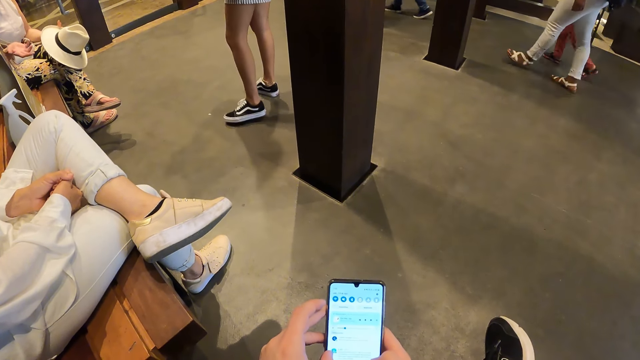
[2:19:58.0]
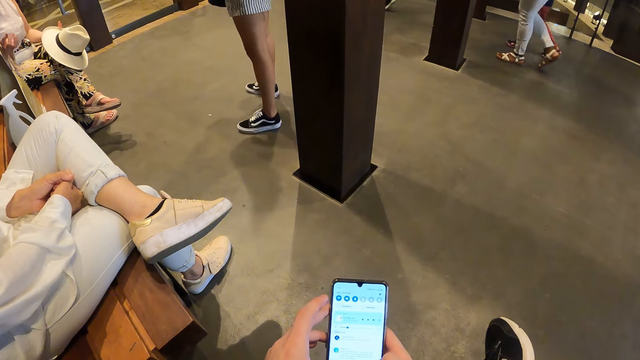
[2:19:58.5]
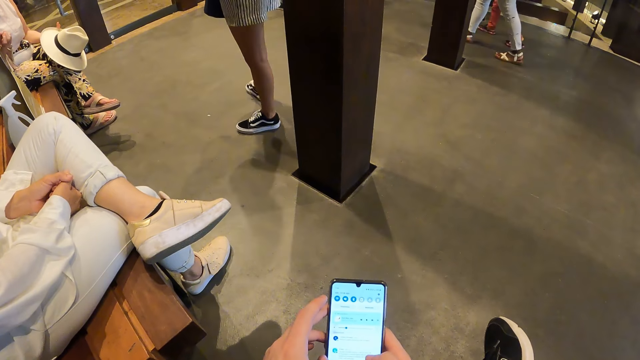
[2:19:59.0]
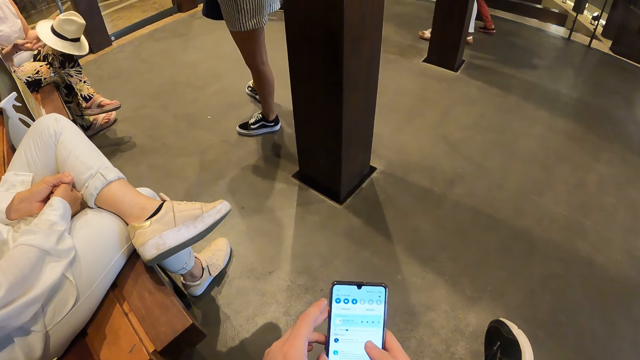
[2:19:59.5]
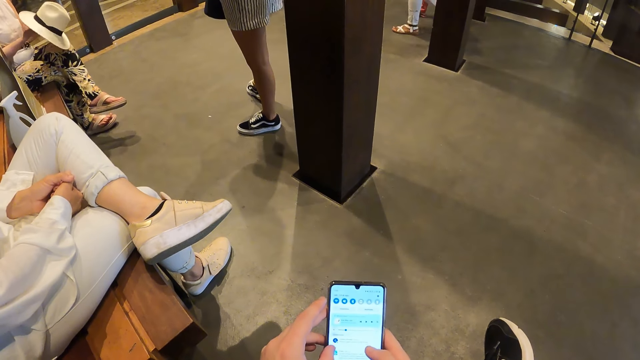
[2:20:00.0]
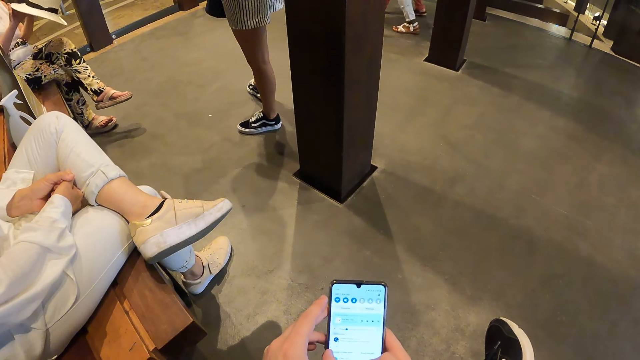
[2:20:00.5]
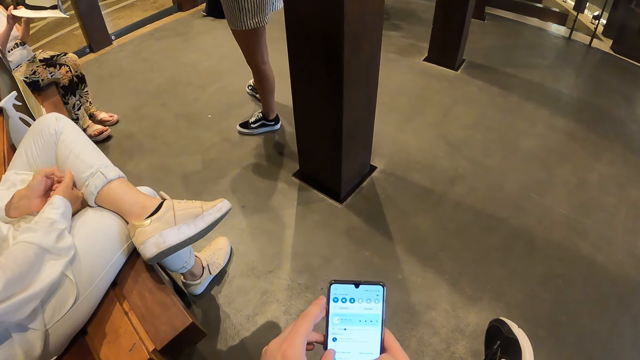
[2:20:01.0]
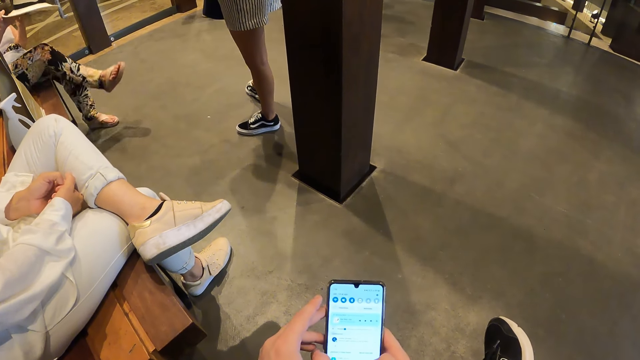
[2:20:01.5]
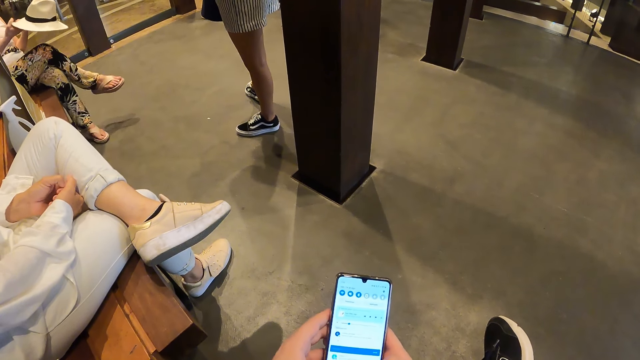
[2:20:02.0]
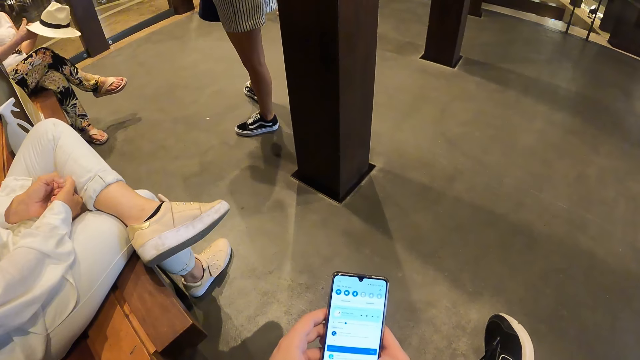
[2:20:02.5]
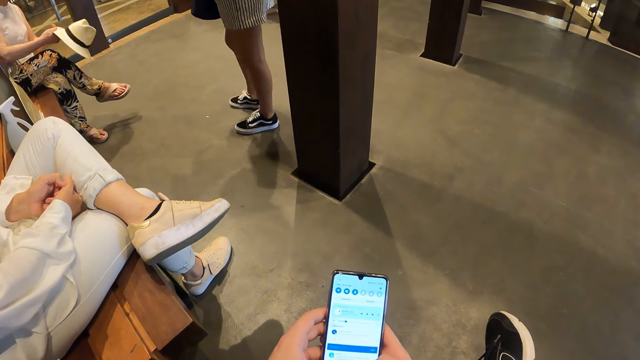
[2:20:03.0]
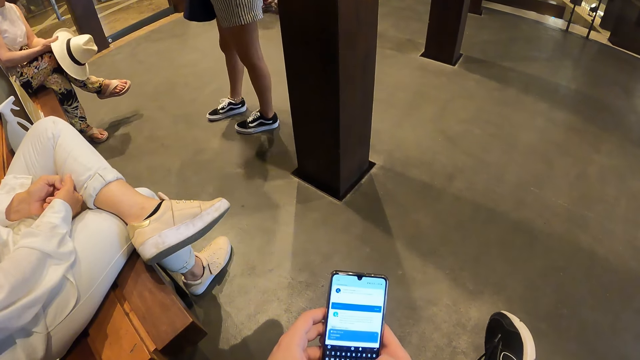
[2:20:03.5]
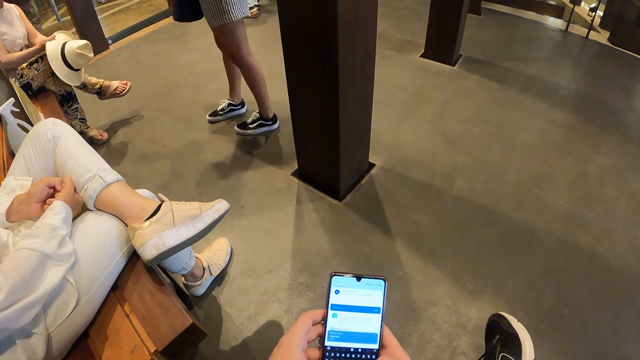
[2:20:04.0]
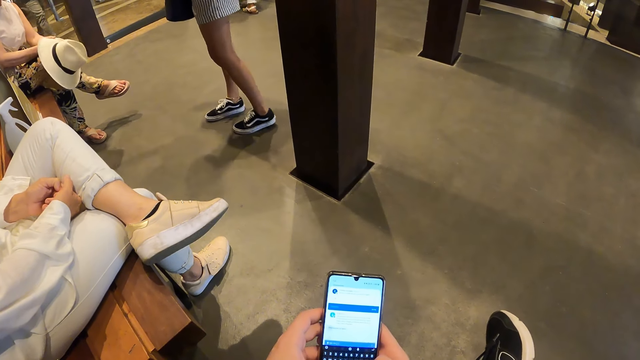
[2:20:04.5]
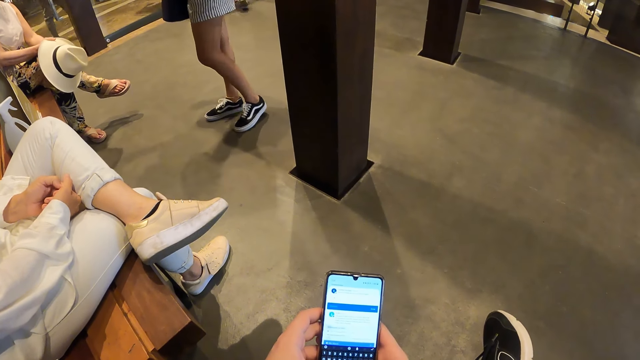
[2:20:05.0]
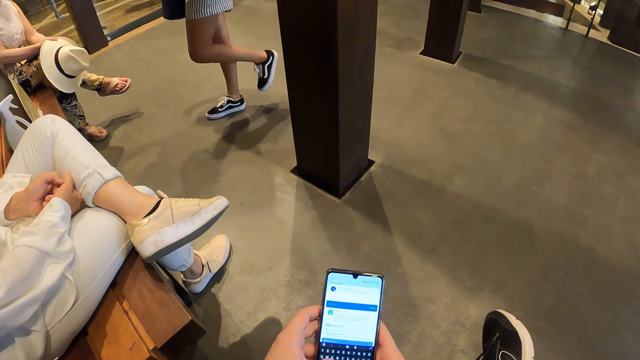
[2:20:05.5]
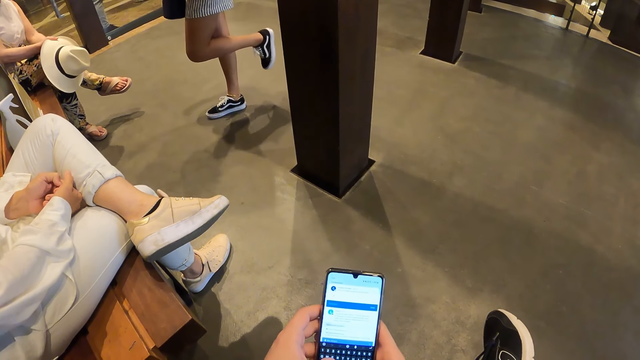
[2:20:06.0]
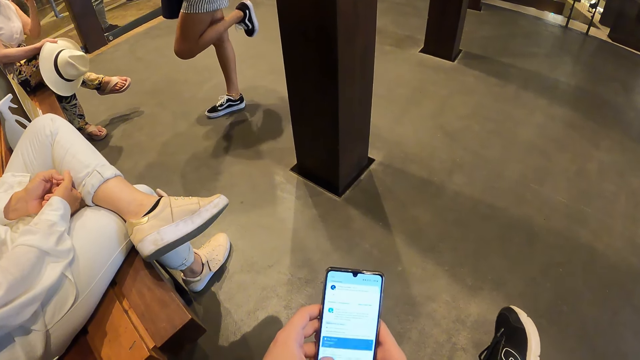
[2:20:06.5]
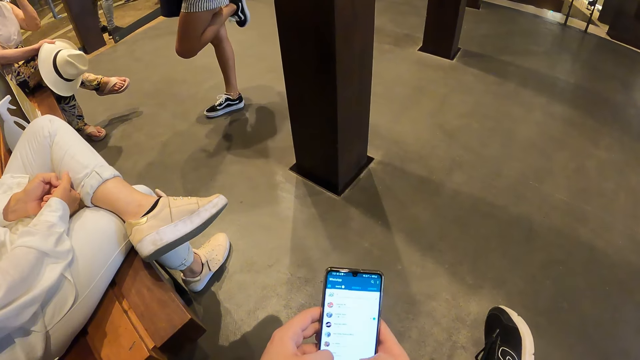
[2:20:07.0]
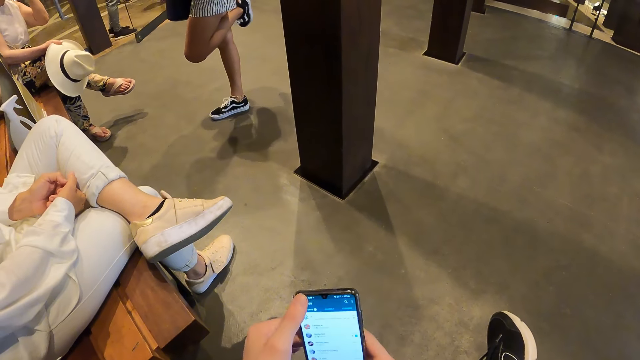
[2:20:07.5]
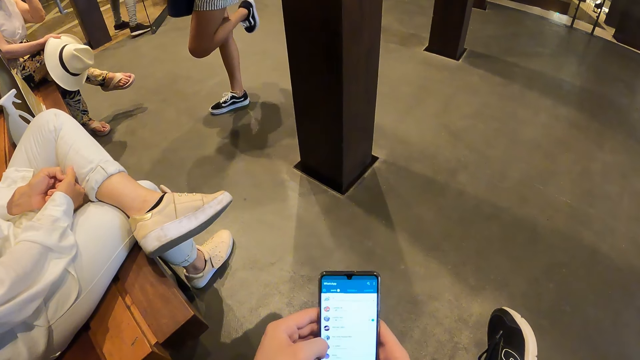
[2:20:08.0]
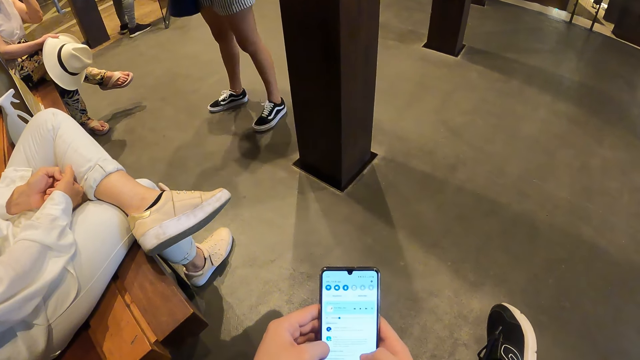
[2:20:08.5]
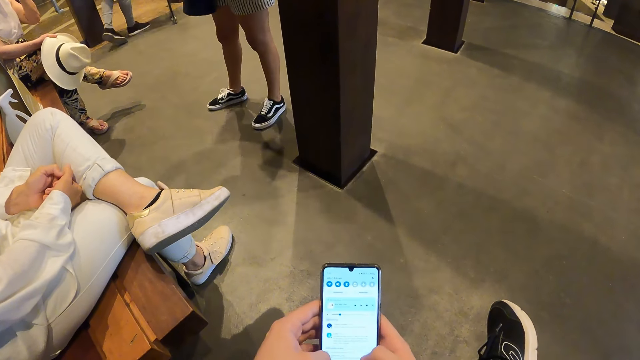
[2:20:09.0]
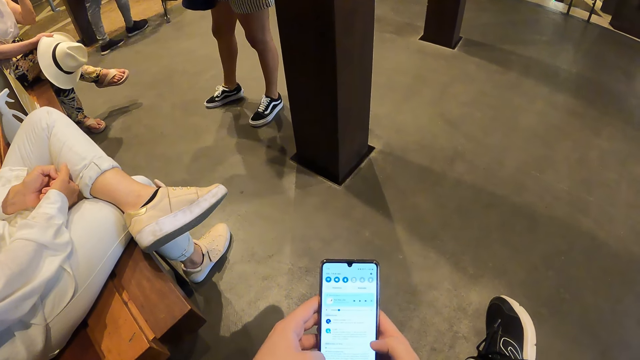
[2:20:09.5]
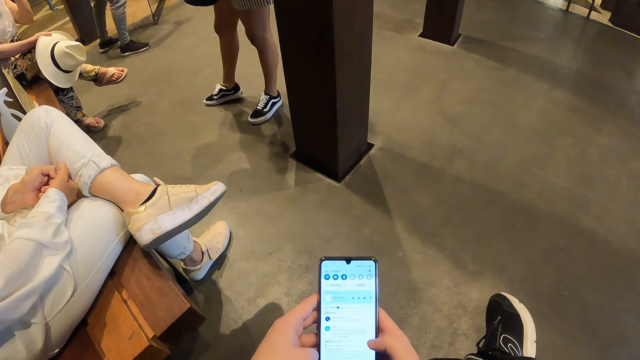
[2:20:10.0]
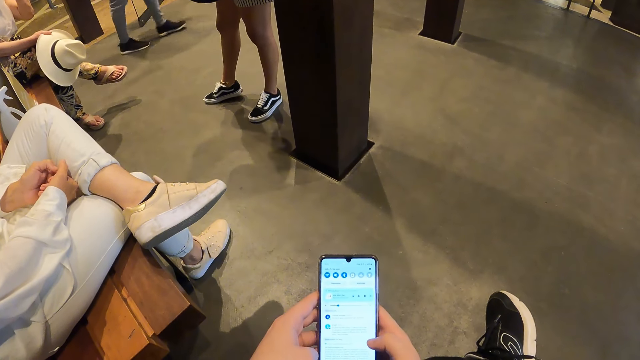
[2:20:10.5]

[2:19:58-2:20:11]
A woman walks past the camera wearer. A girl walks past the camera wearer. Another woman holds a hat with both hands, uncrosses her left leg, crosses her right leg, and places her legs on her lap. A third woman lifts her left leg. A man walks in through a door. The third woman places her left leg on the floor.

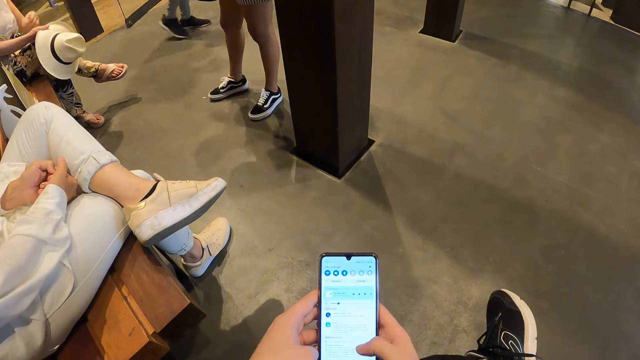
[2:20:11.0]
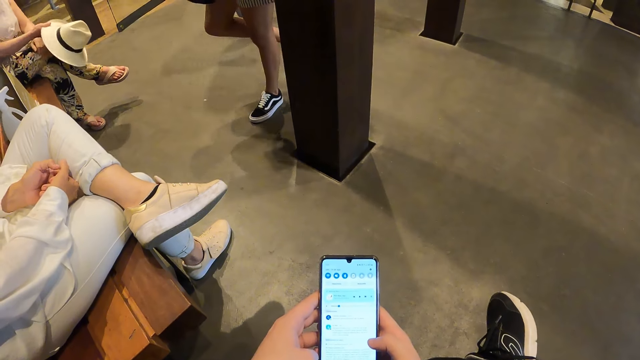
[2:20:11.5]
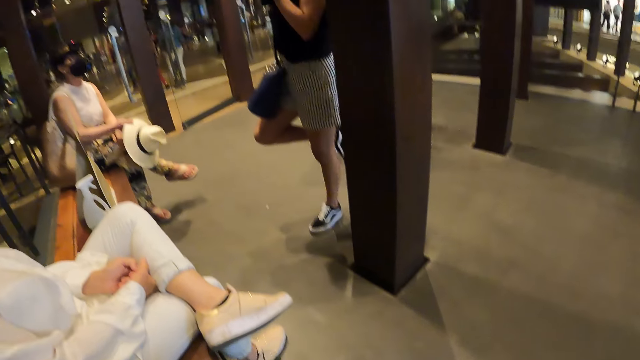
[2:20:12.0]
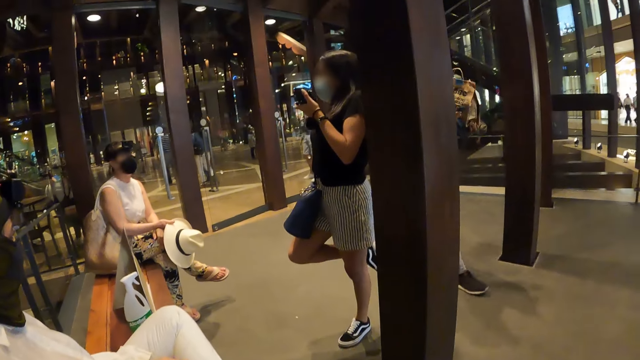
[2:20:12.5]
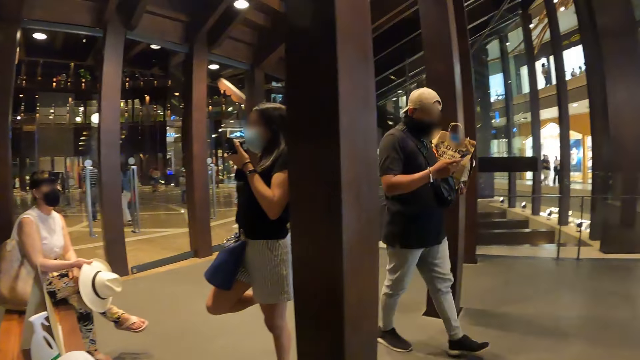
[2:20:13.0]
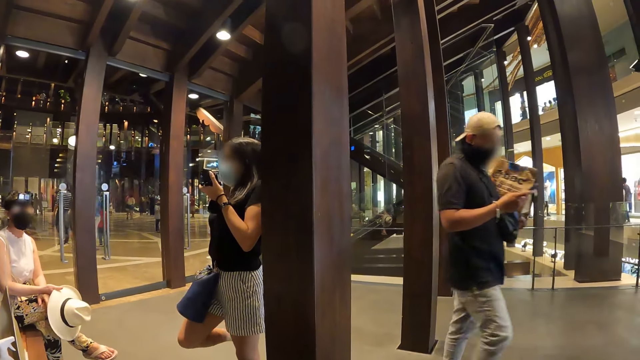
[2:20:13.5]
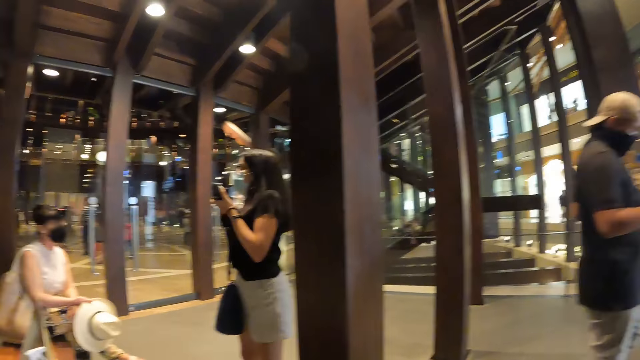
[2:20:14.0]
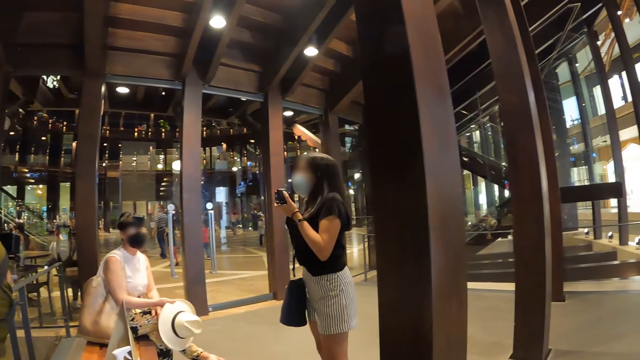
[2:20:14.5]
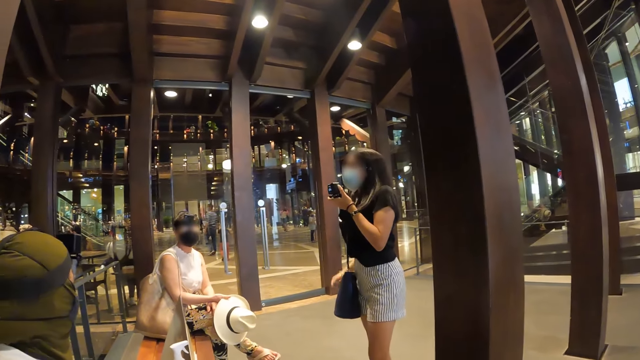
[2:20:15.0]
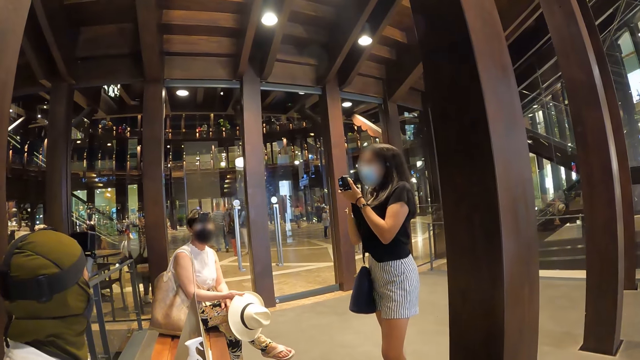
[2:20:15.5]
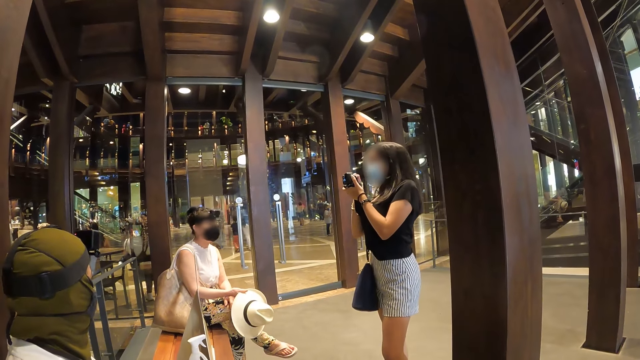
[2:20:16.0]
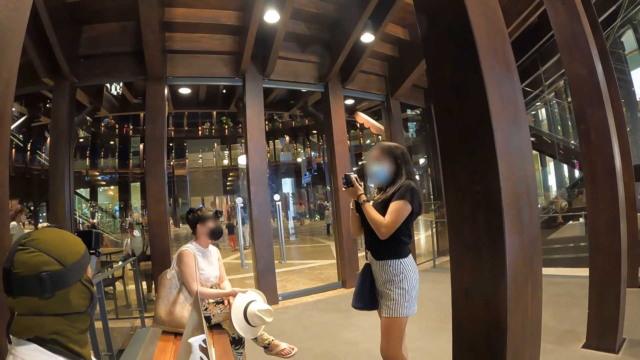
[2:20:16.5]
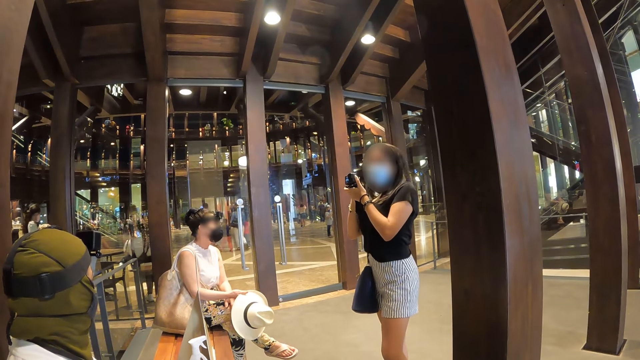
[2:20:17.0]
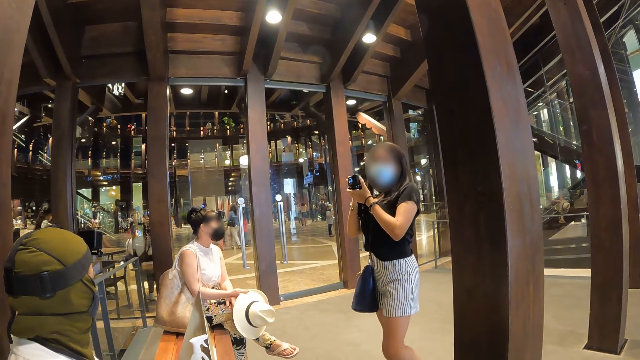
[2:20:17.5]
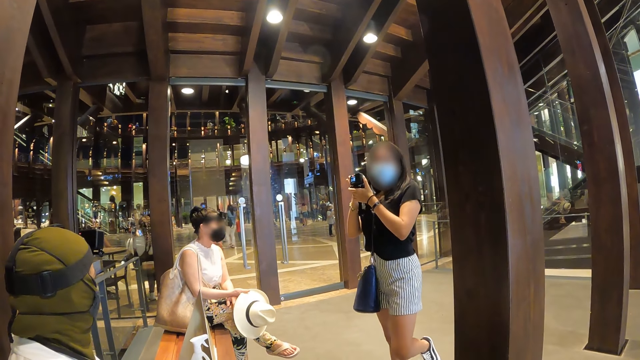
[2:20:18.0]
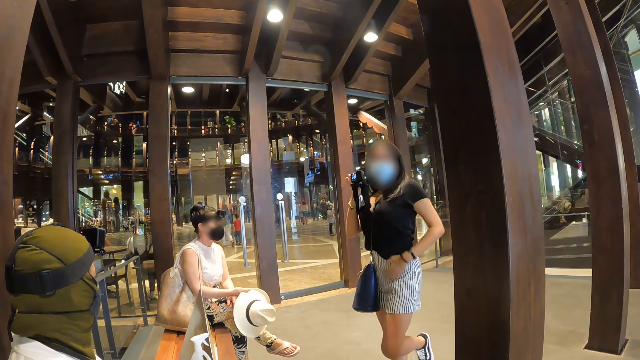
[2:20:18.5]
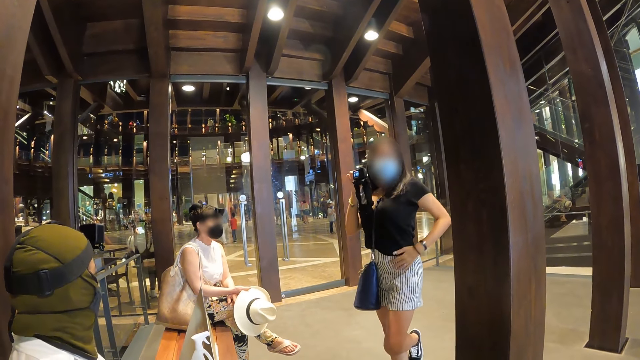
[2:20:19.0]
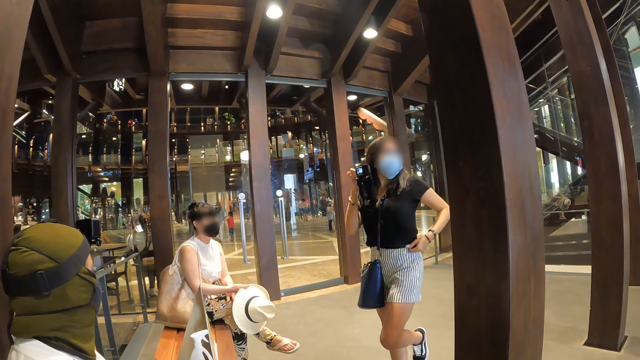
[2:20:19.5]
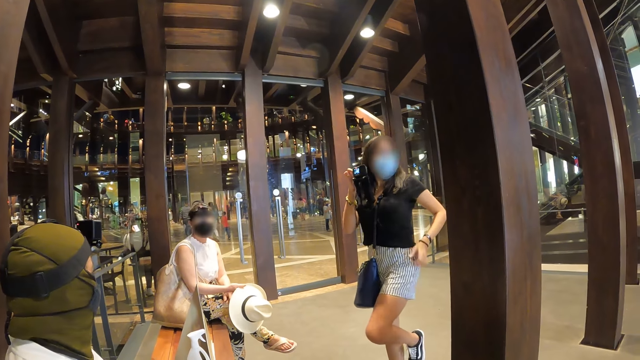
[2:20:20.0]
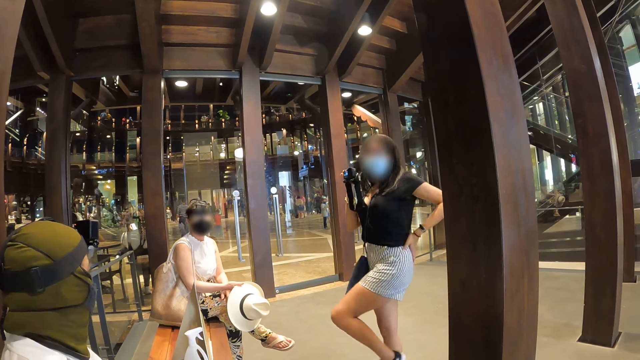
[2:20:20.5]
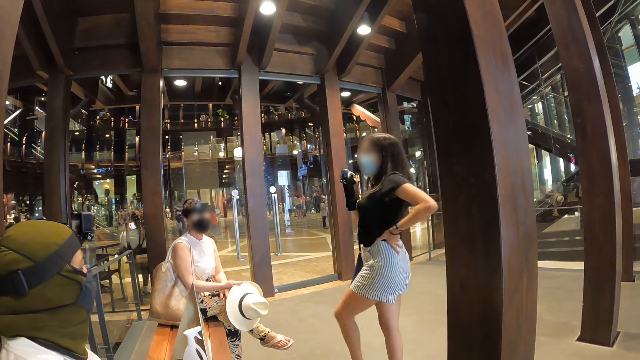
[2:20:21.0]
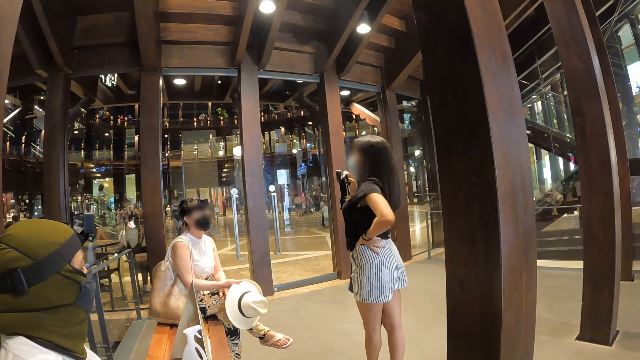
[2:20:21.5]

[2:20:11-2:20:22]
The woman lifts her right leg. The man operates a phone with his right hand. The woman places her right leg on the floor. The camera wearer looks round the room. The woman holds the camera with both hands. The woman adjusts her cloth with her left hand.
